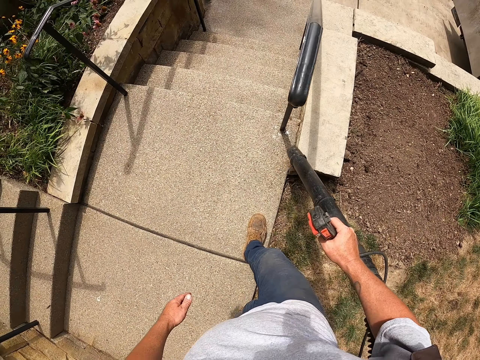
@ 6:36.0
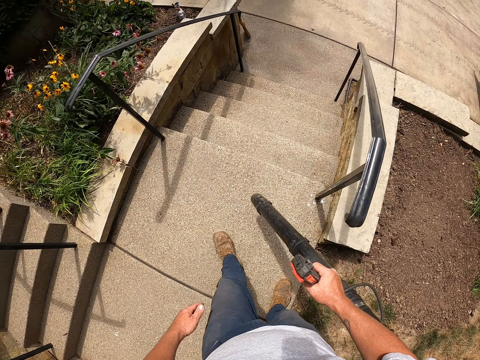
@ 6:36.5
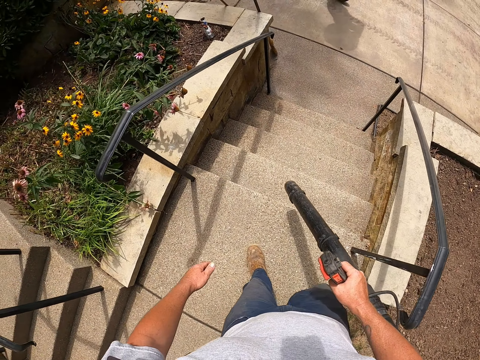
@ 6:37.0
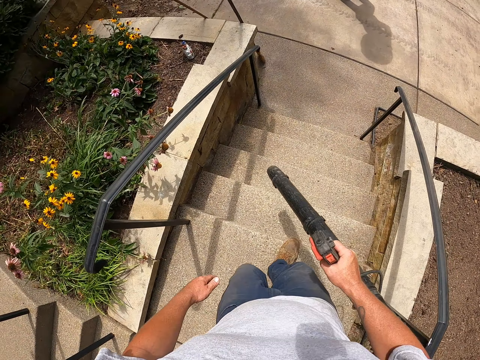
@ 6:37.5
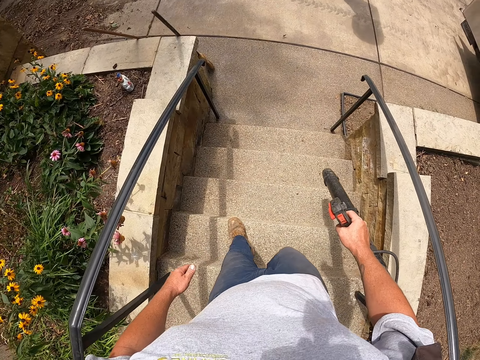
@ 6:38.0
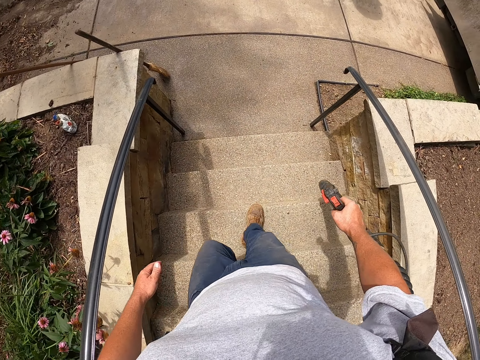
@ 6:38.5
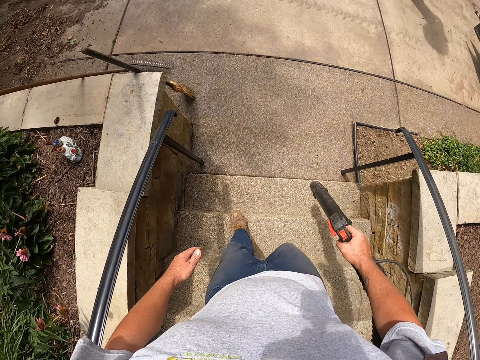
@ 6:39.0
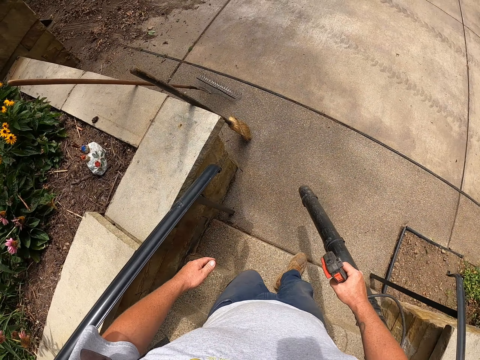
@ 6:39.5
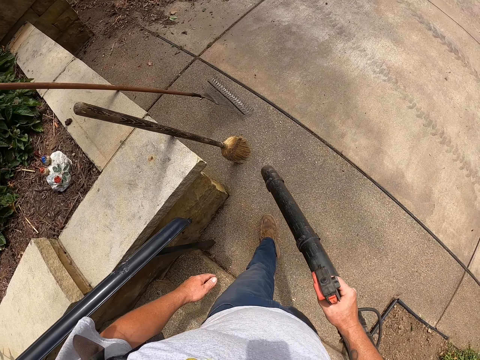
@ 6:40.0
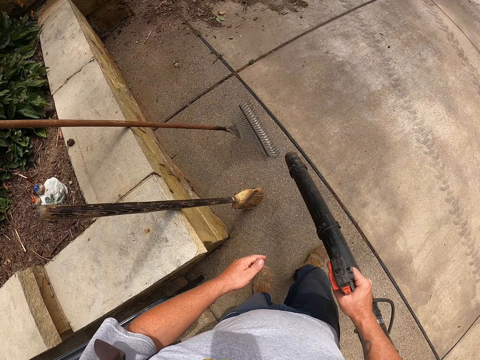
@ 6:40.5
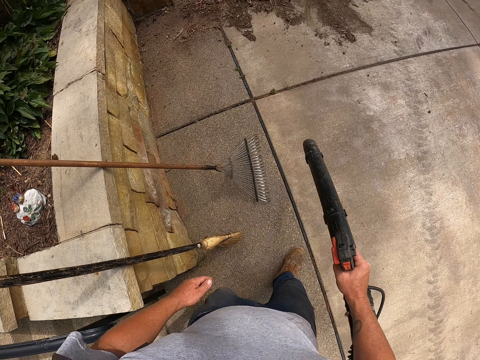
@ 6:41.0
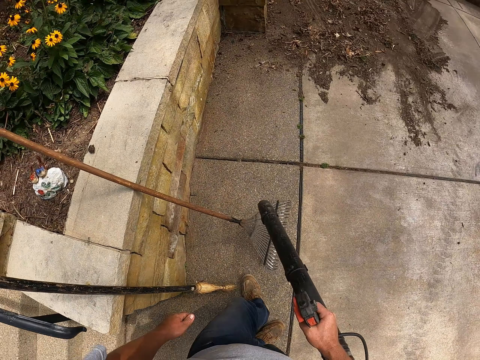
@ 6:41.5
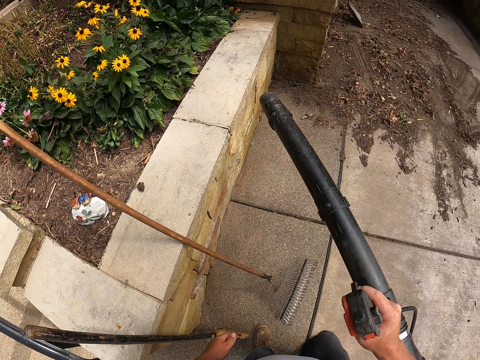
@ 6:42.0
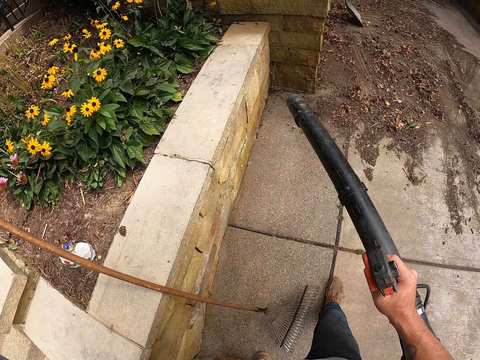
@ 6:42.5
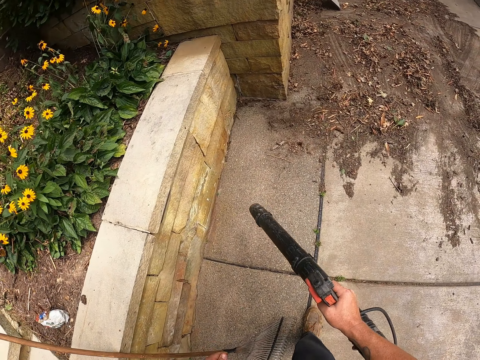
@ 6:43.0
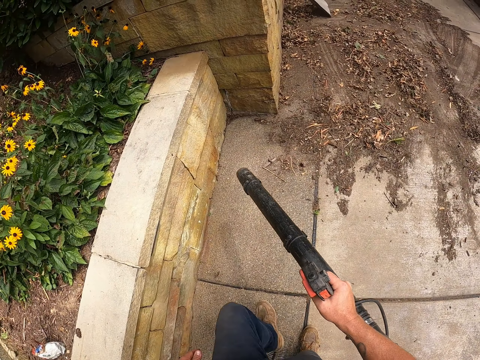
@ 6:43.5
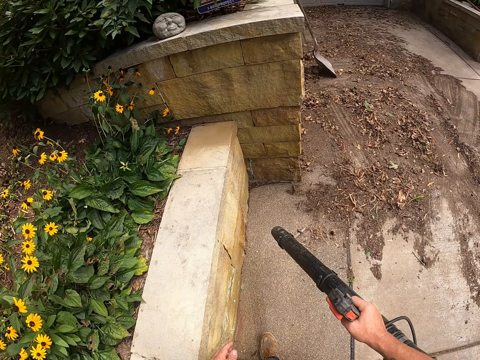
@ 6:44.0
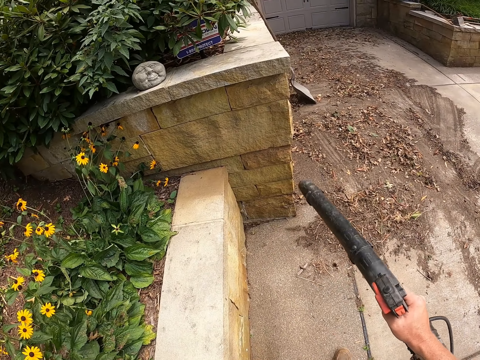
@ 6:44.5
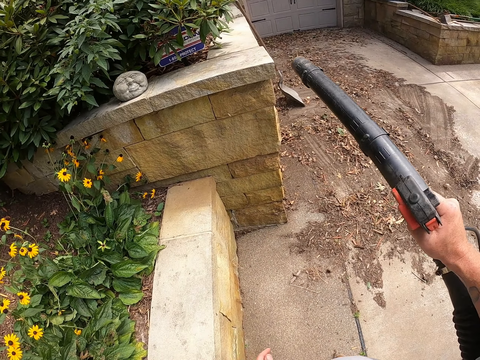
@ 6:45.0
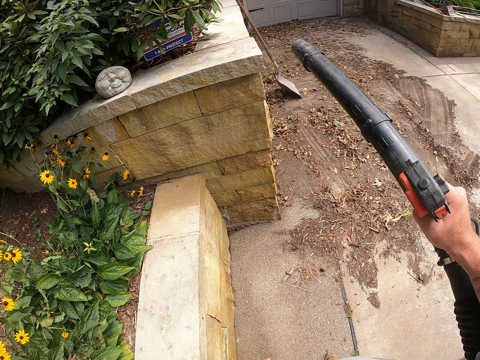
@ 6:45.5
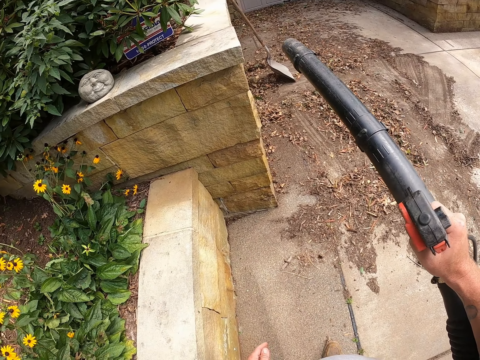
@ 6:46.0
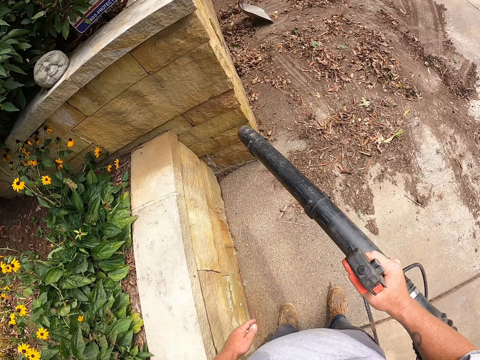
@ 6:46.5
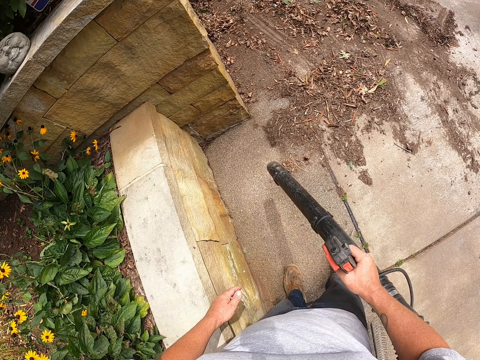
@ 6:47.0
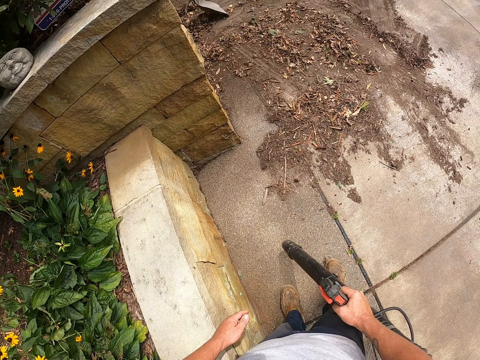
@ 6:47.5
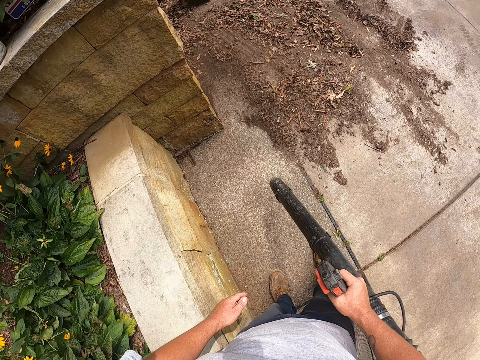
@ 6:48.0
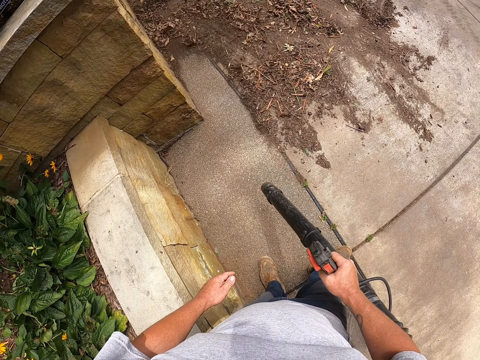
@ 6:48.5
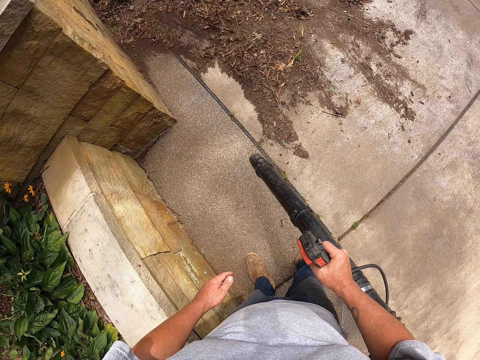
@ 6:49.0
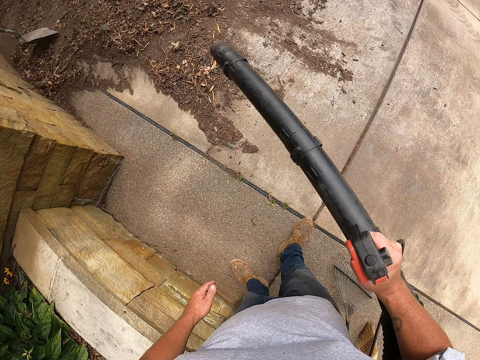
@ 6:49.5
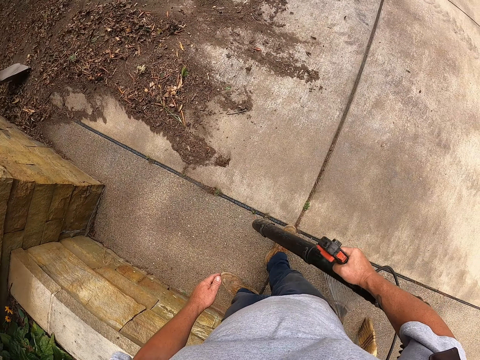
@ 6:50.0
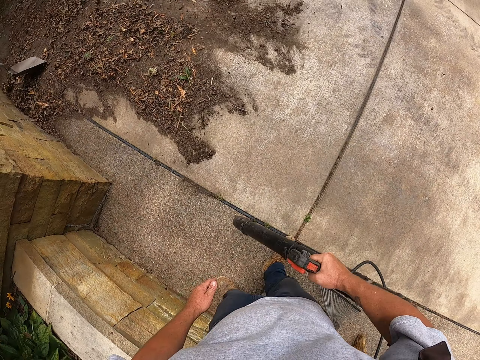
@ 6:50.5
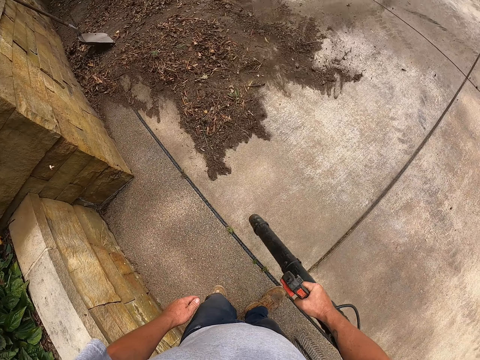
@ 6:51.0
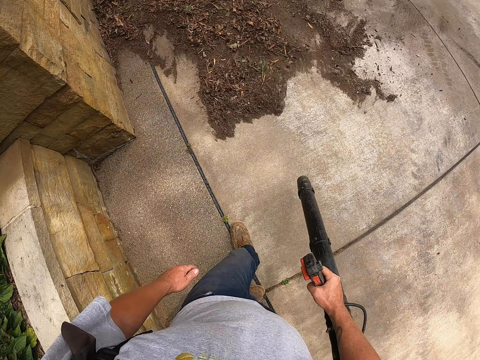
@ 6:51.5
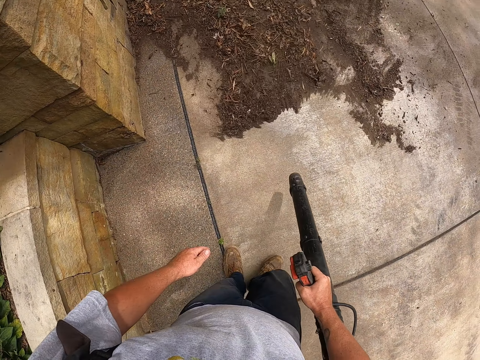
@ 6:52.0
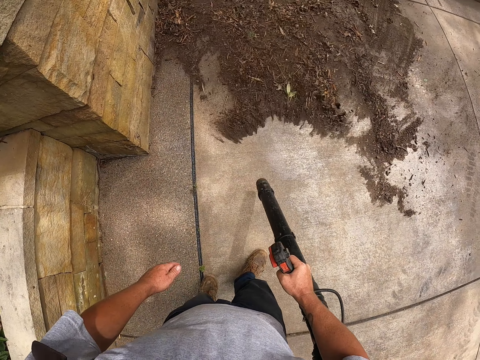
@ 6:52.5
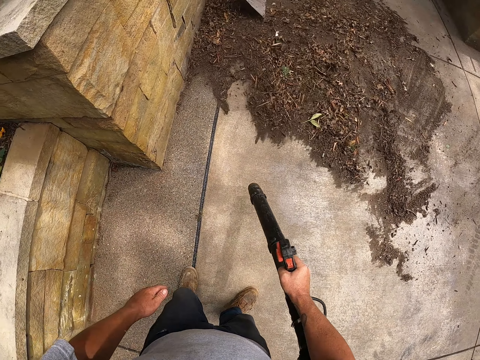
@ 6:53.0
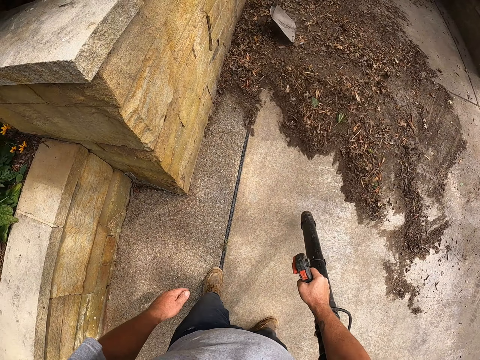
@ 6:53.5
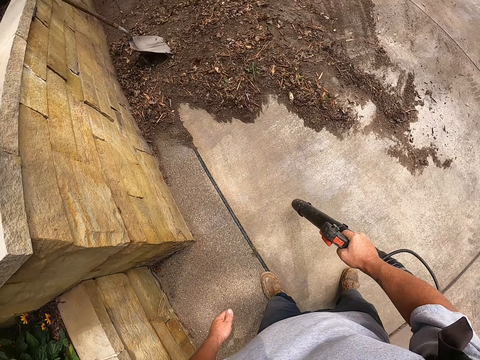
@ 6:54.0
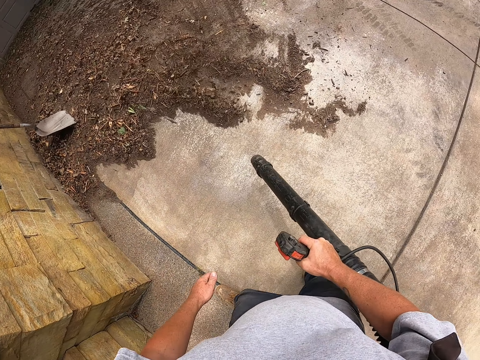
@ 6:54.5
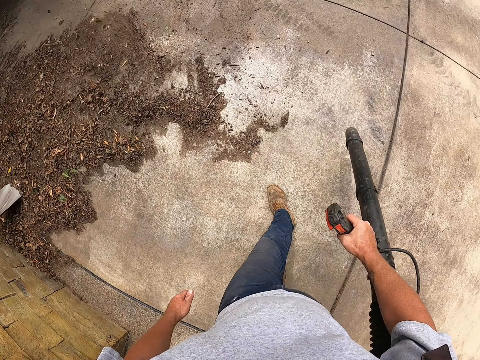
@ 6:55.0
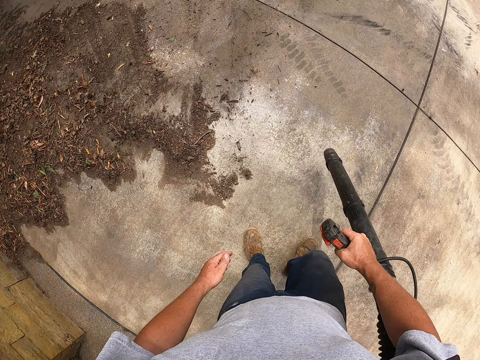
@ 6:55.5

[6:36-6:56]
The camera wearer walks around the compound. They walk down the staircase. They blow leaves along the wall on the ground. They blow the leaves together on the ground.

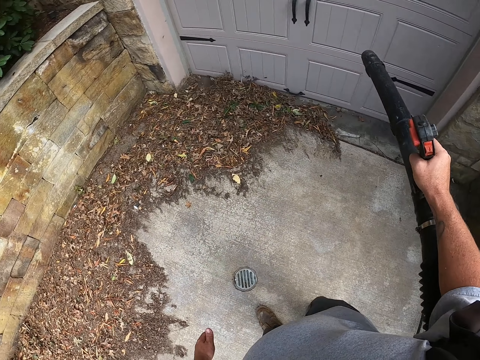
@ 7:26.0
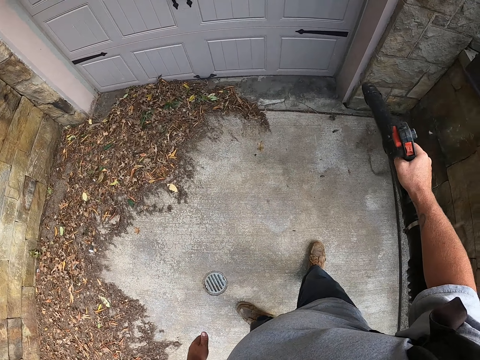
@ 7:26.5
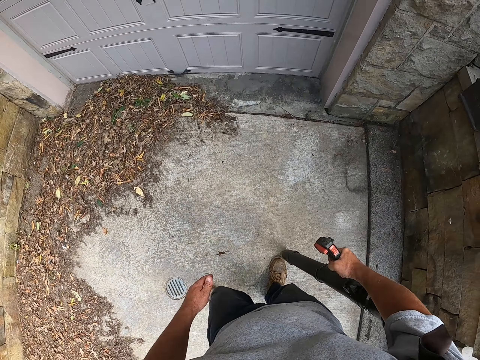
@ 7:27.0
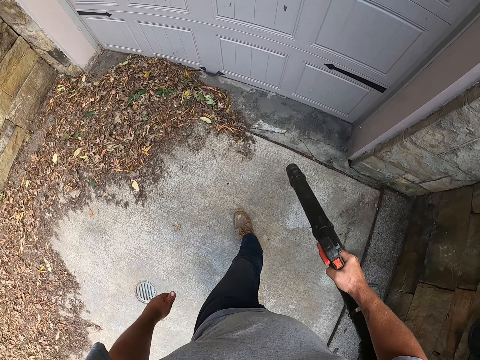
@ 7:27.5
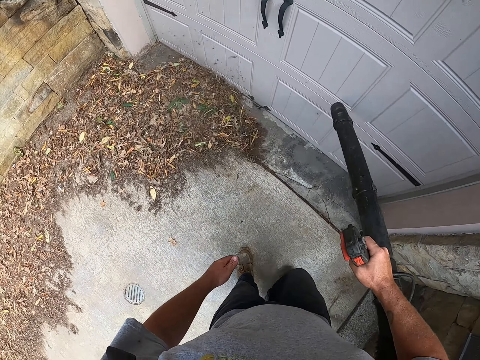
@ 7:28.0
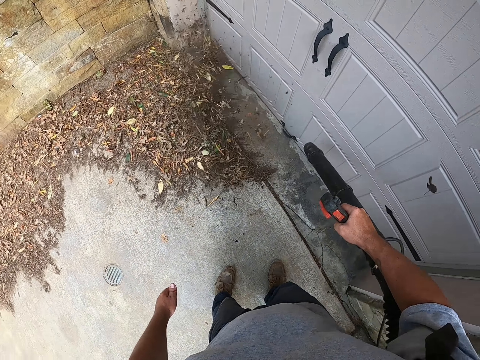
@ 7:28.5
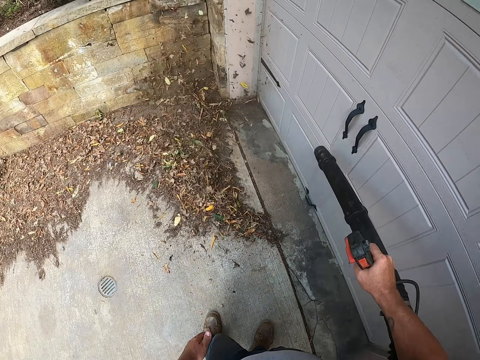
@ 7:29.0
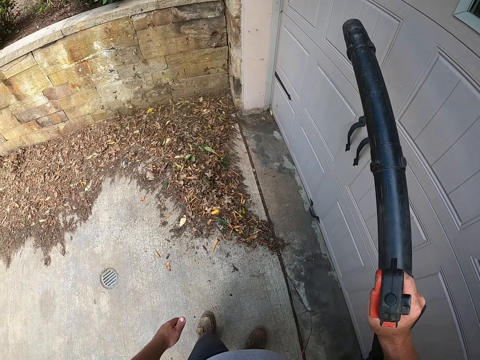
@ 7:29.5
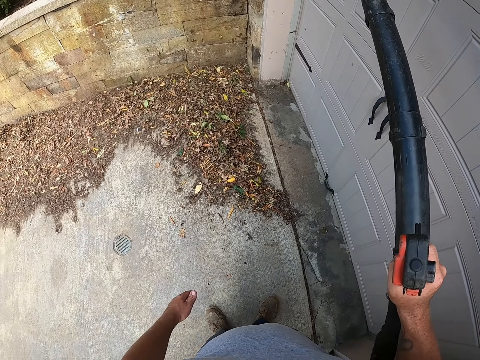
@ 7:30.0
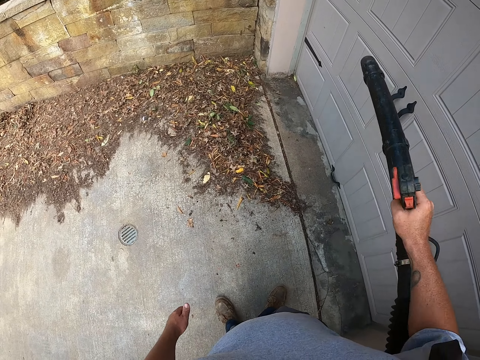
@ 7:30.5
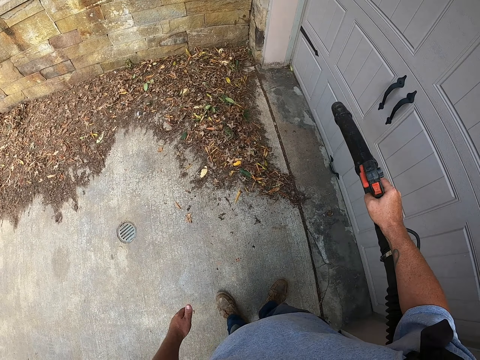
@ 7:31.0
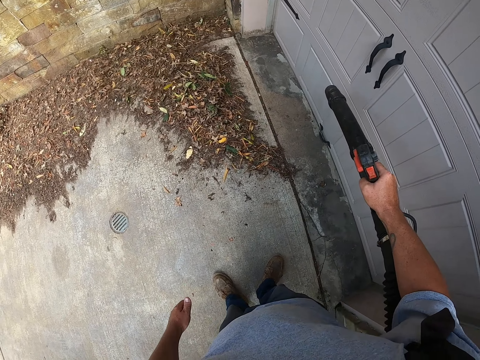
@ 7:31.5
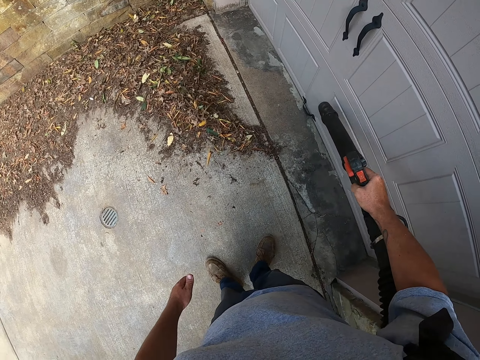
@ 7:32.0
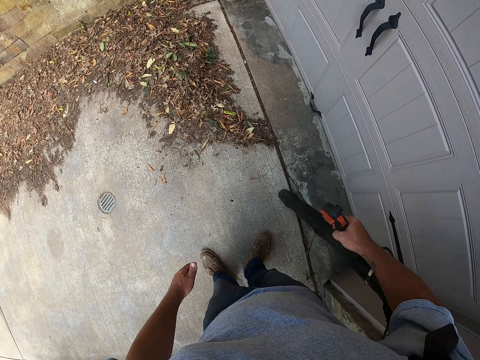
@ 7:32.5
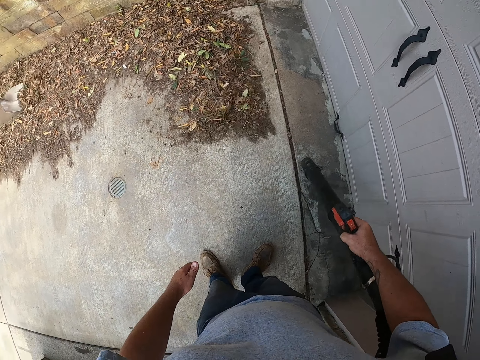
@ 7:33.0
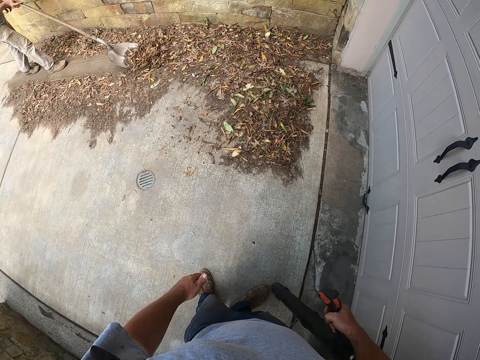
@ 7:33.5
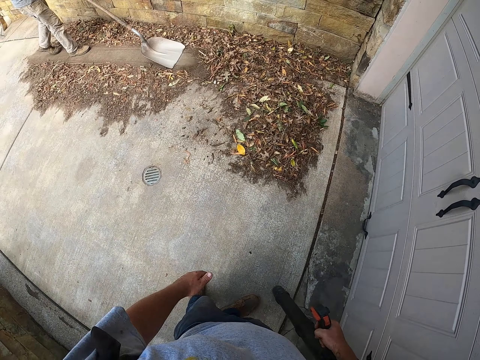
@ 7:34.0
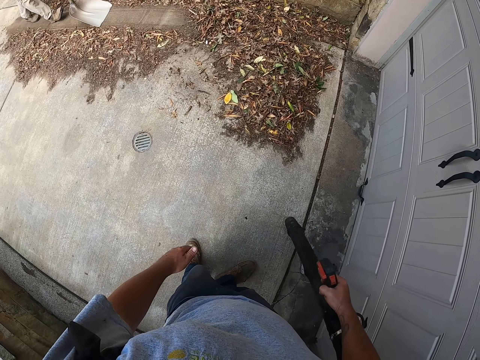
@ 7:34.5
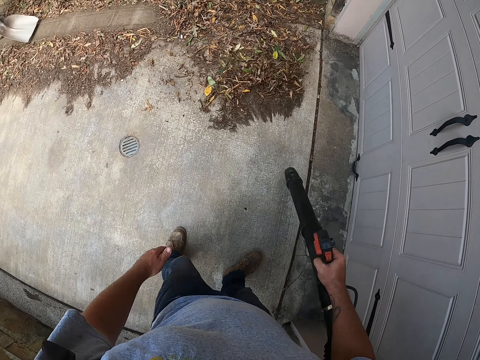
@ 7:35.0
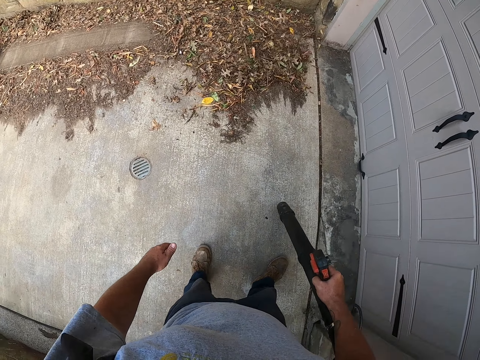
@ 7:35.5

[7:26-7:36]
The camera wearer walks around the compound. They blow dirt on the ground and on the gate.
